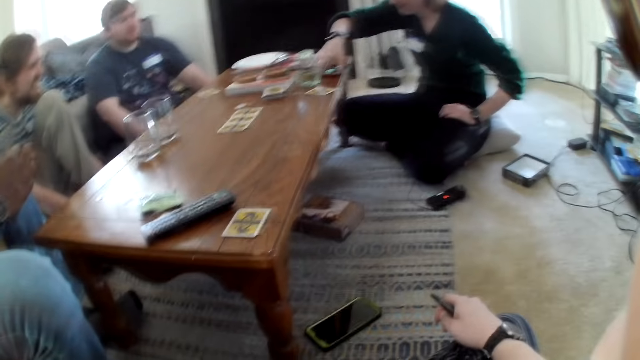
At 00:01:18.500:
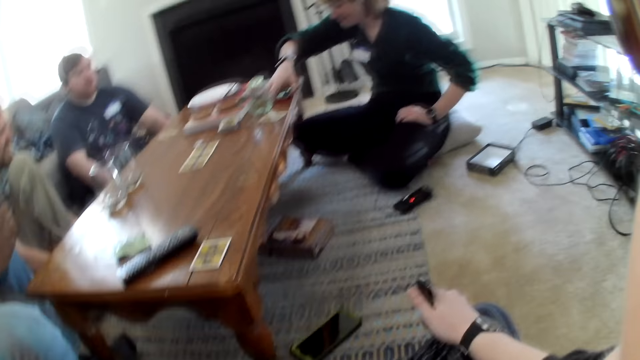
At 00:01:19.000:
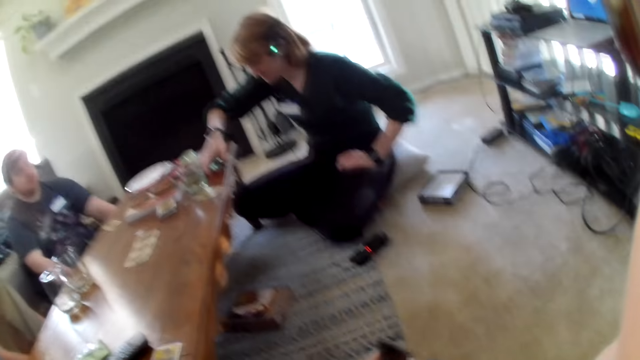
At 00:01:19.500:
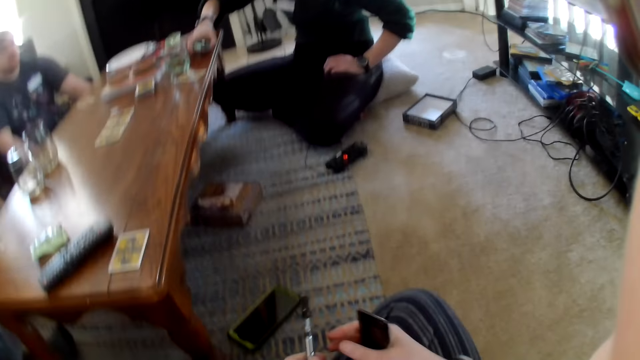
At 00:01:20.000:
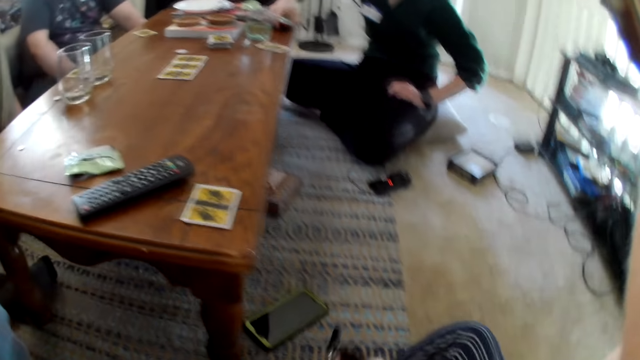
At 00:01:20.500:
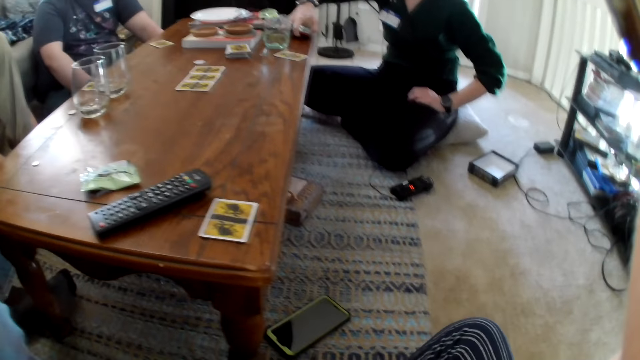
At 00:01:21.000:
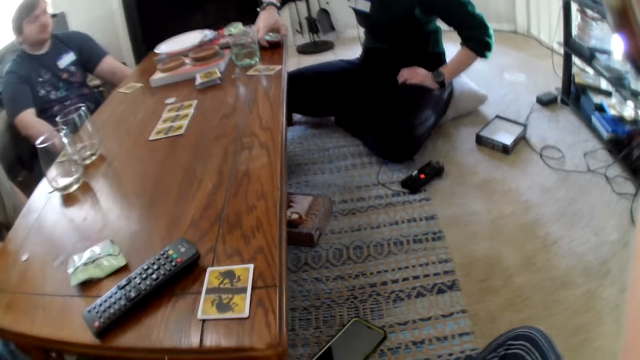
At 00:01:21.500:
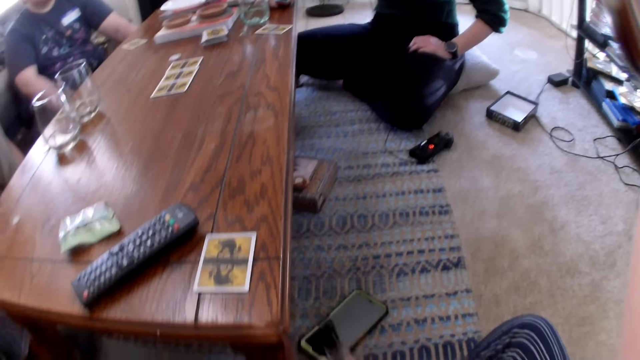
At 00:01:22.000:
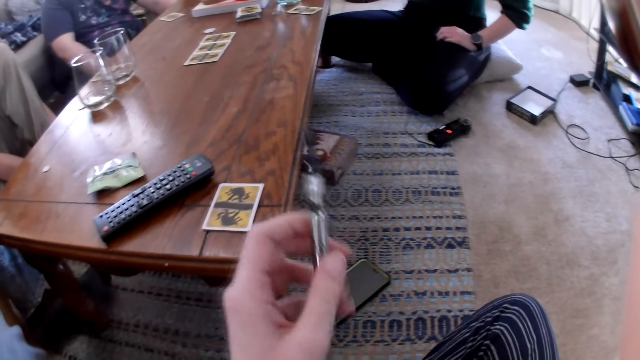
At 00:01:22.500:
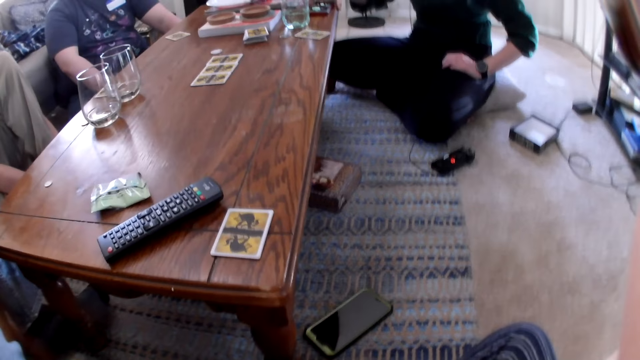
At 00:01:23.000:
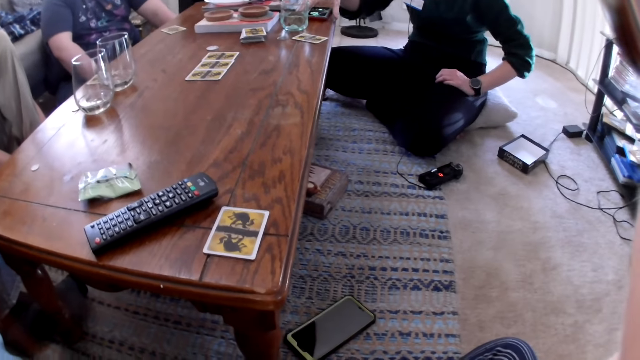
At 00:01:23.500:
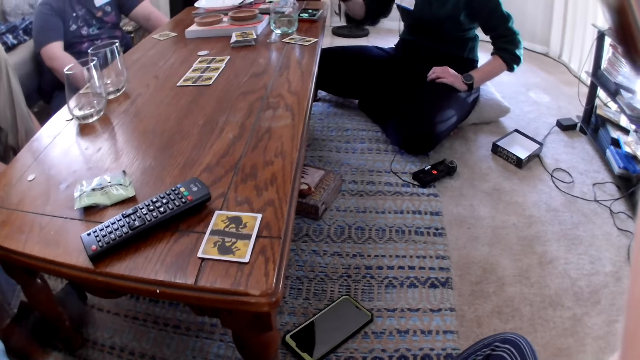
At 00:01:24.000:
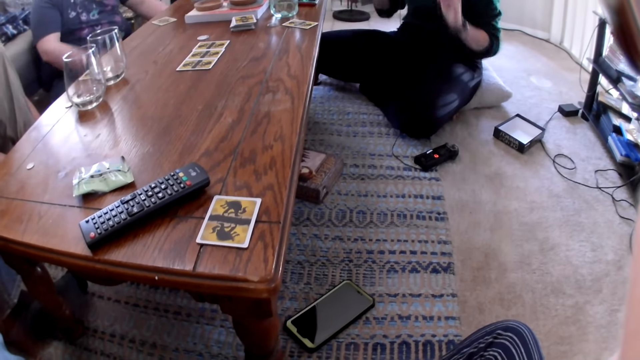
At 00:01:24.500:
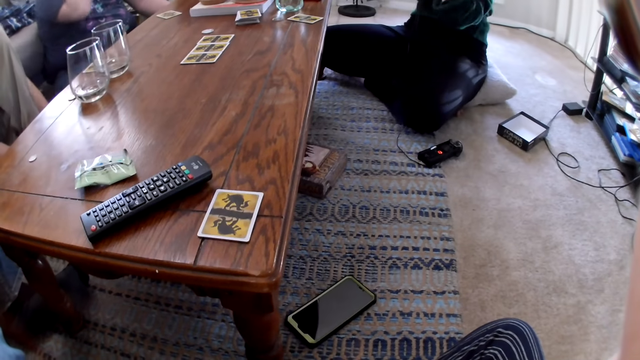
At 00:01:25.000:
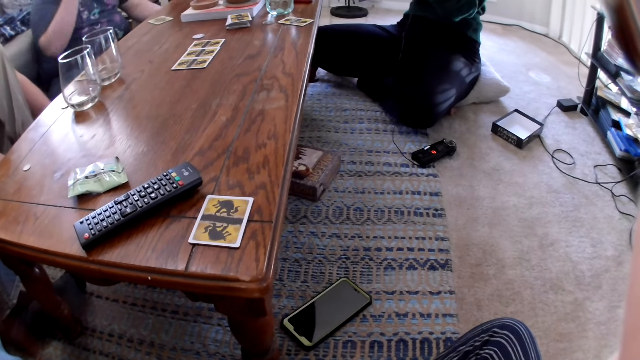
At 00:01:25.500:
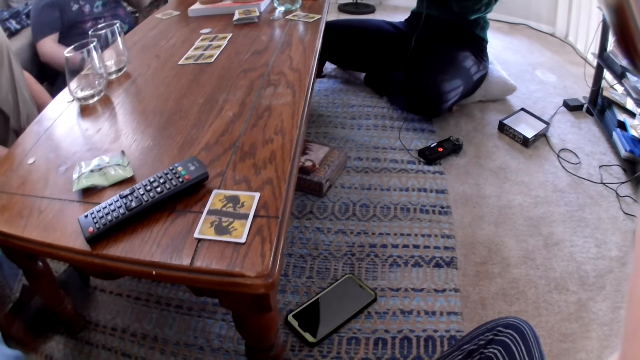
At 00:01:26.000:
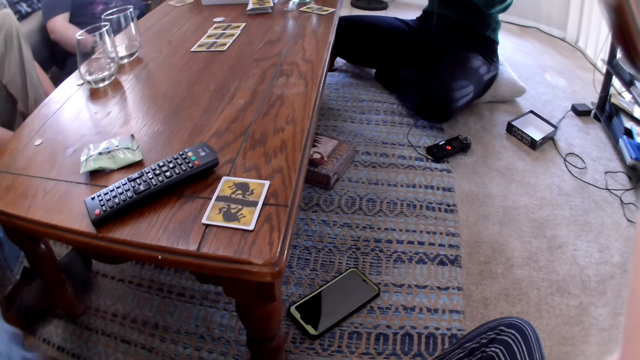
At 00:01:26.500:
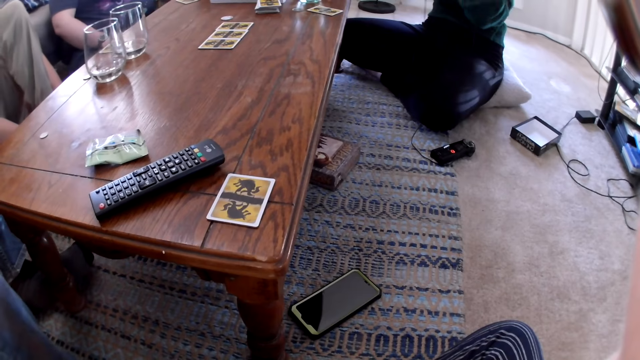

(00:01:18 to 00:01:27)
The camera wearer holds an electric cigarette in her hand.

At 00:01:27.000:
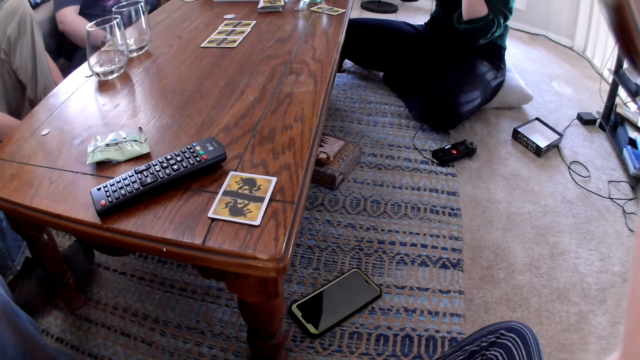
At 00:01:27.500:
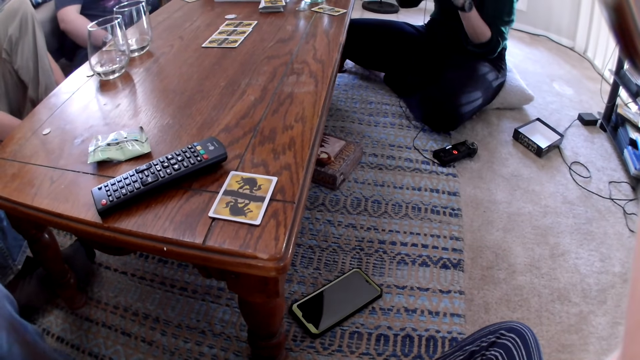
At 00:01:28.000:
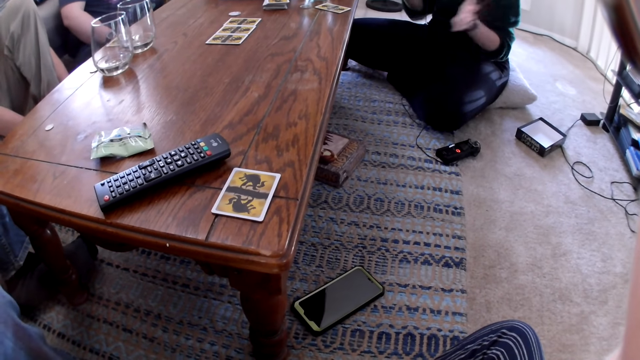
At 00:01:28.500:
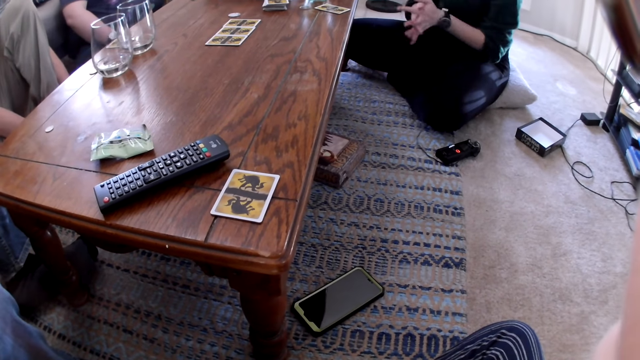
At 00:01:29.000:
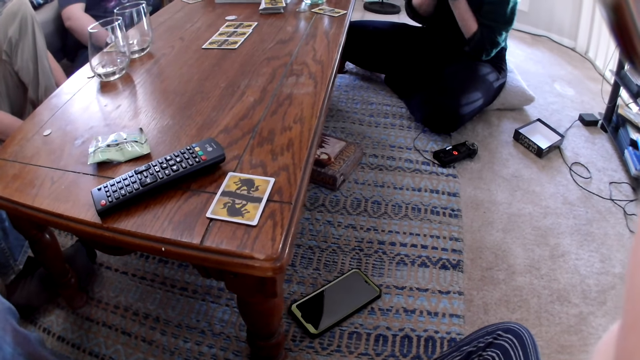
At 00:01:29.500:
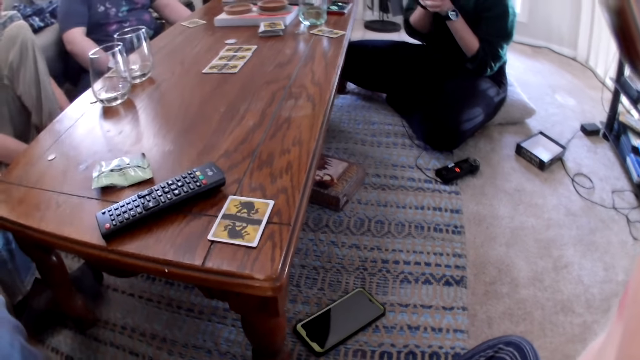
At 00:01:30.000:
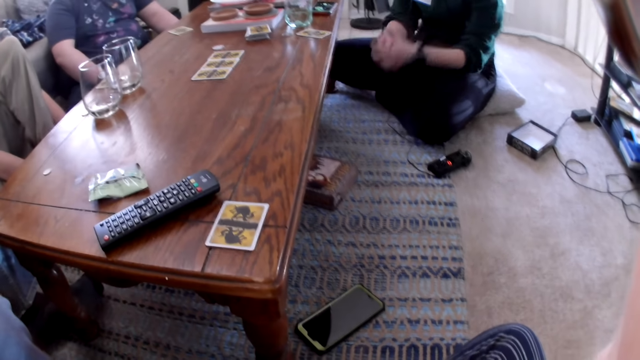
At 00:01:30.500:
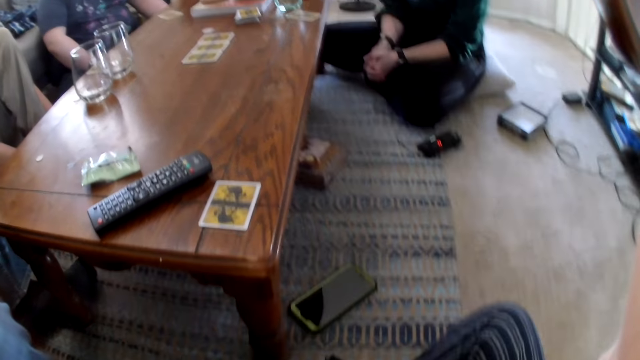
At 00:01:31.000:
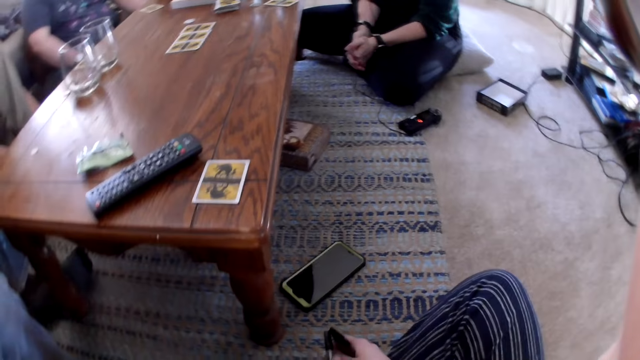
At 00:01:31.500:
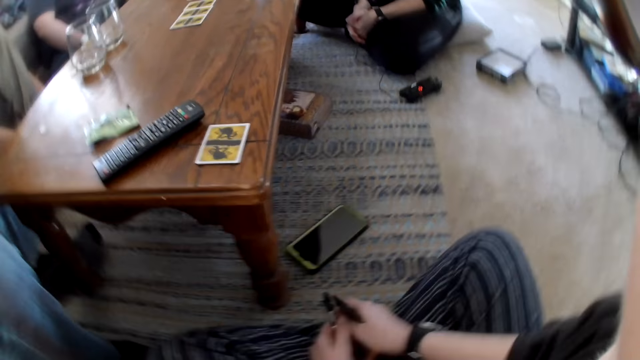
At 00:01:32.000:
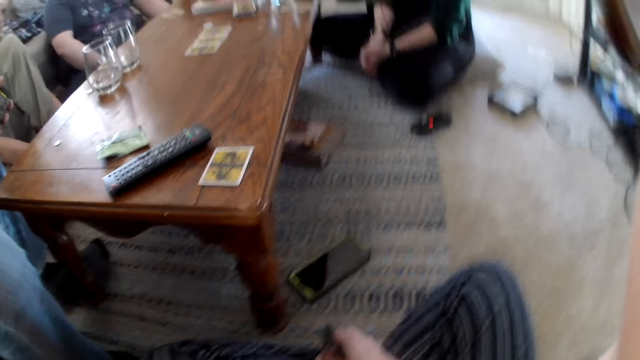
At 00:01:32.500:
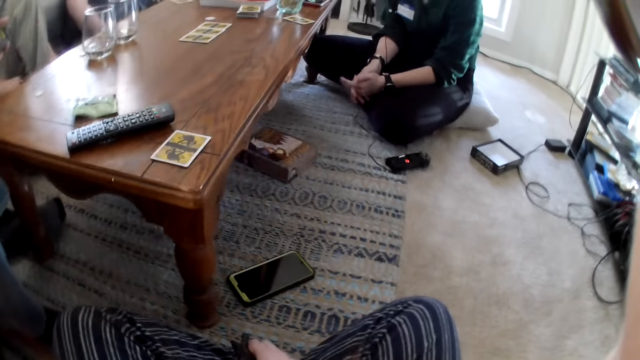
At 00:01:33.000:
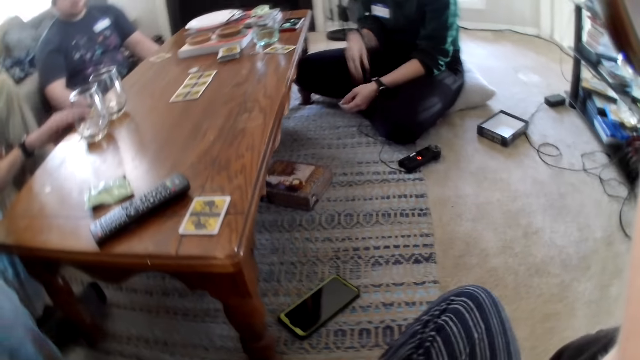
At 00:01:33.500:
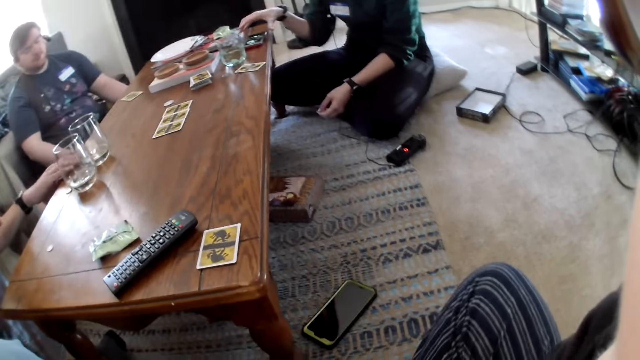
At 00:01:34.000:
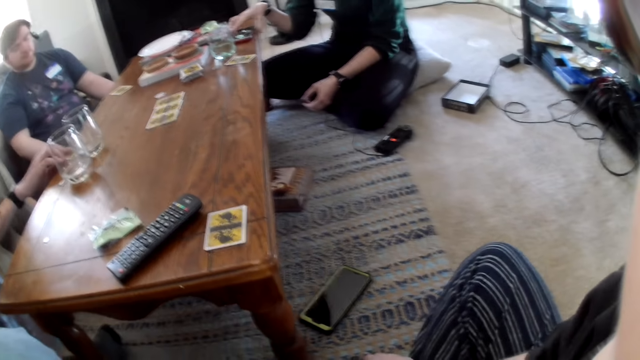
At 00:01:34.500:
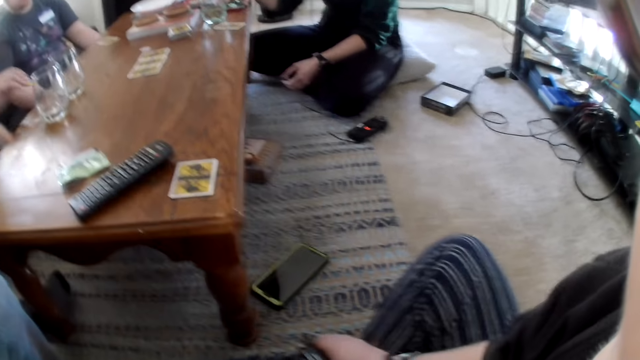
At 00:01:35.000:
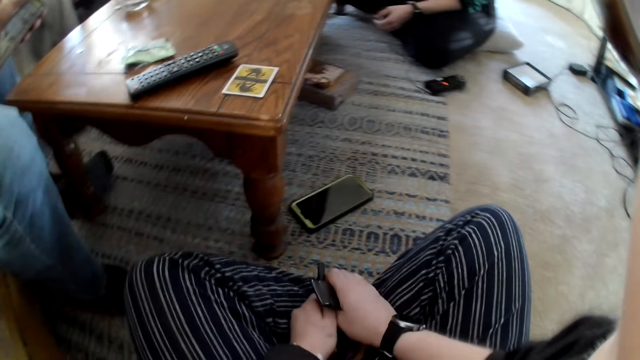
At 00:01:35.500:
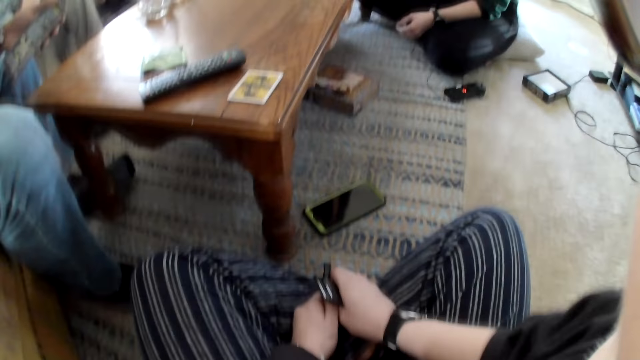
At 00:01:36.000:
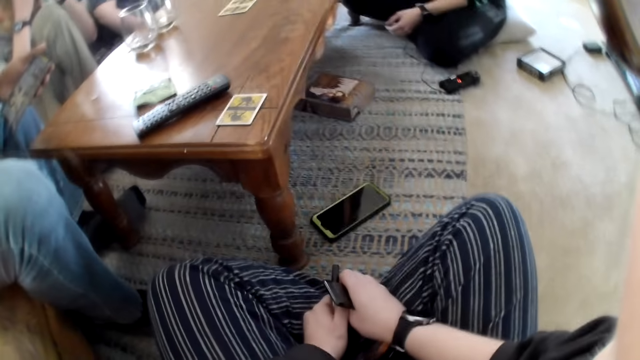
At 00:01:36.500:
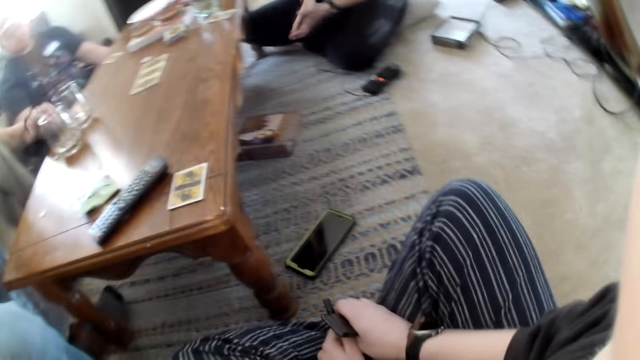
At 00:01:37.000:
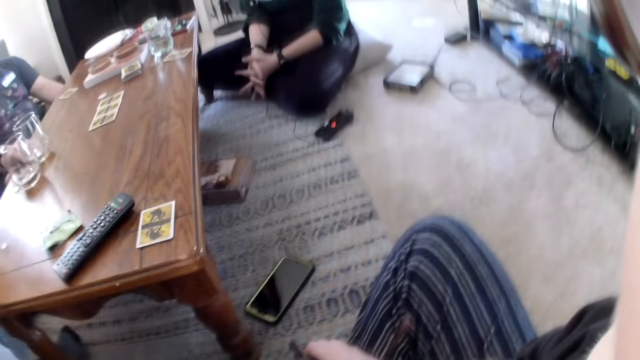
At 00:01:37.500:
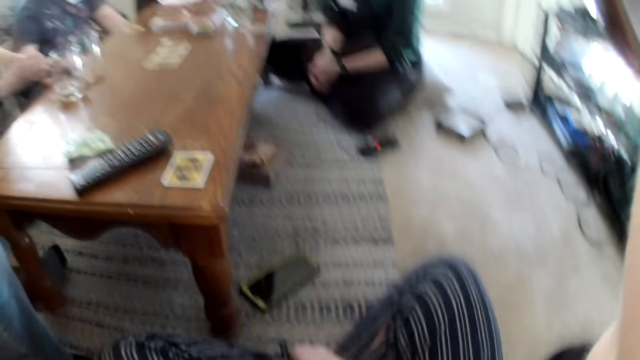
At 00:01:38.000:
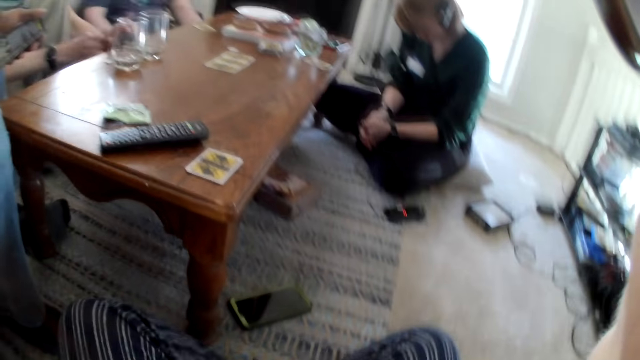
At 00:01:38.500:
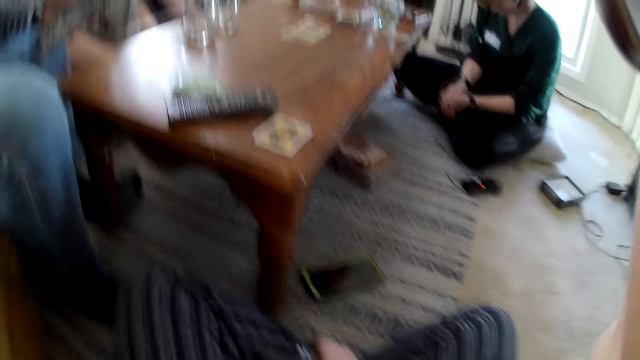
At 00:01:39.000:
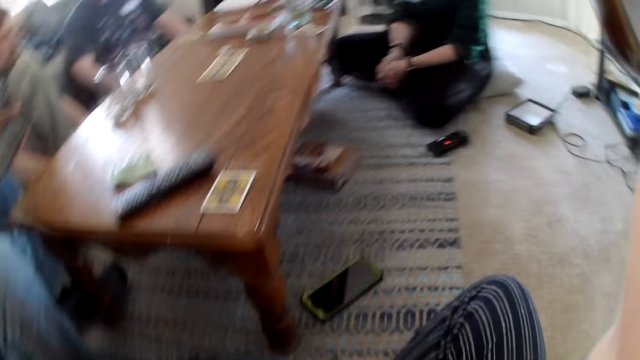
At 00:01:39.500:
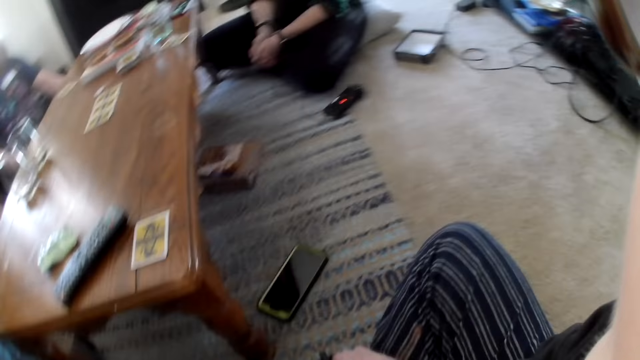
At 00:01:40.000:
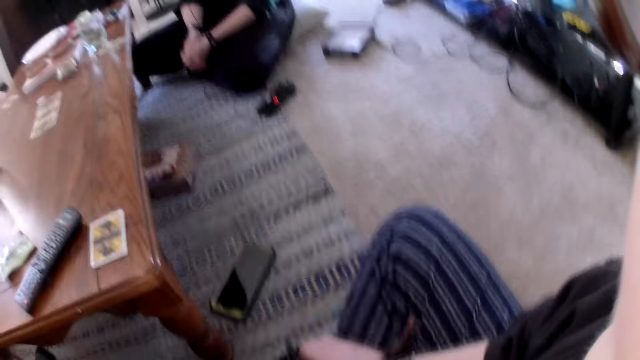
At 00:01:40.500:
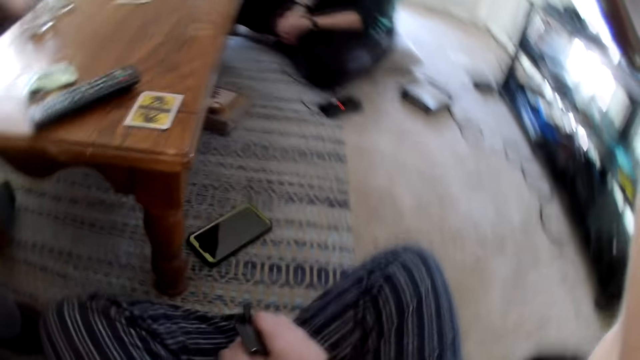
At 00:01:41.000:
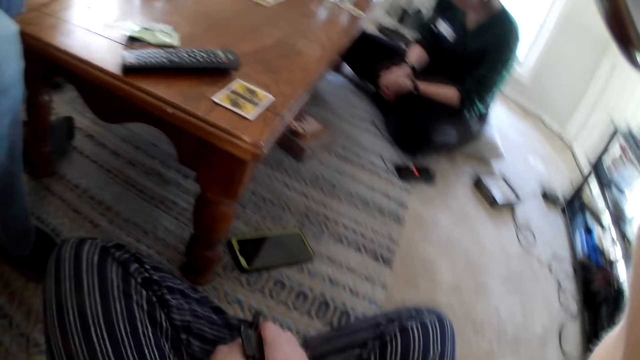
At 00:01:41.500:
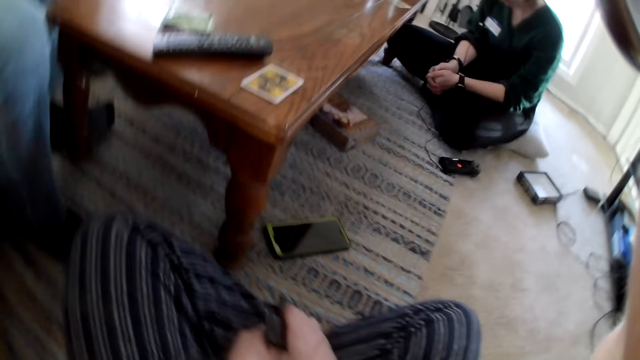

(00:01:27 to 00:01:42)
A lady moves her hands. A man picks a card from the table with his right hand. Another man moves his hands. The lady operates her phone. The first man drops the card on the table with his left hand.
